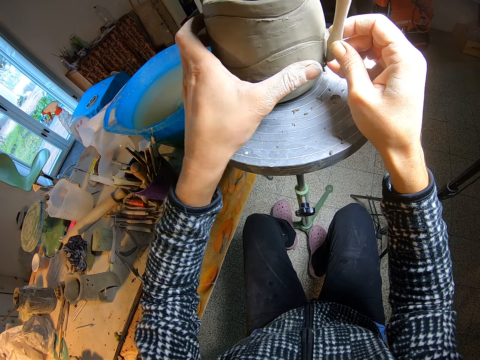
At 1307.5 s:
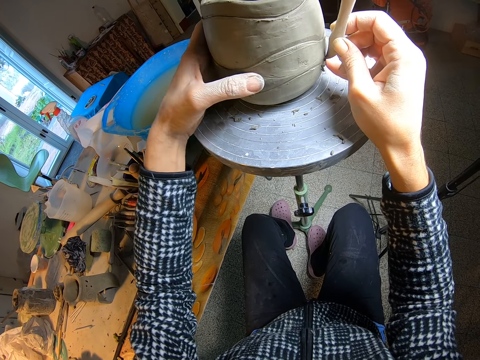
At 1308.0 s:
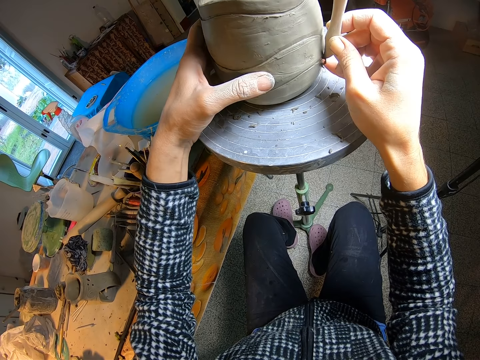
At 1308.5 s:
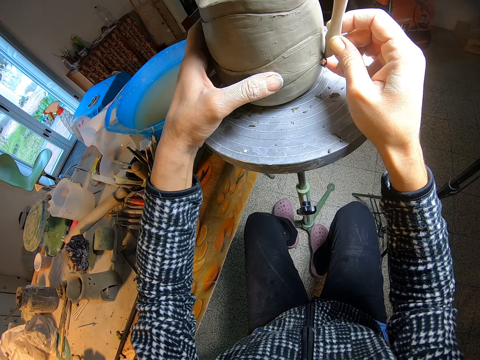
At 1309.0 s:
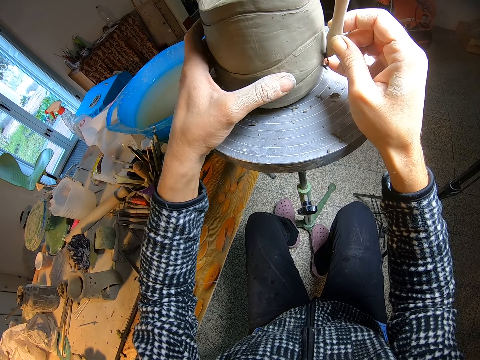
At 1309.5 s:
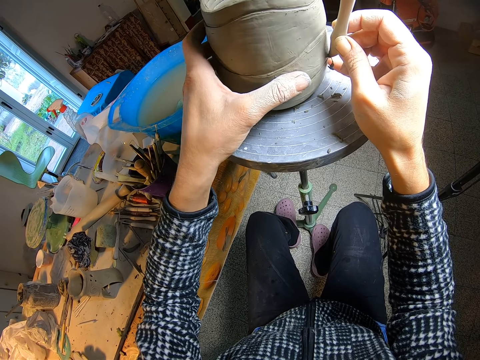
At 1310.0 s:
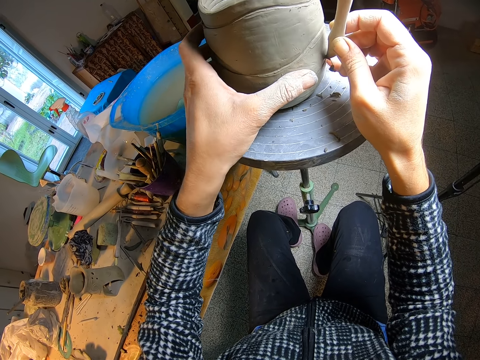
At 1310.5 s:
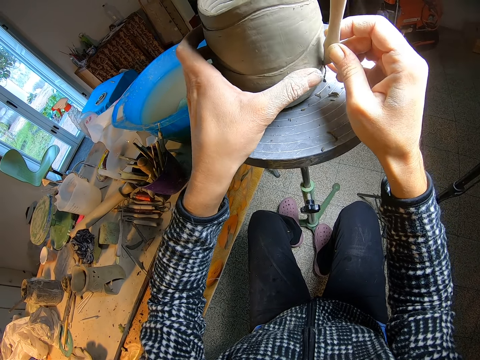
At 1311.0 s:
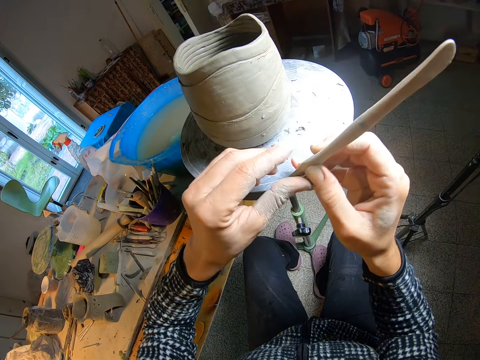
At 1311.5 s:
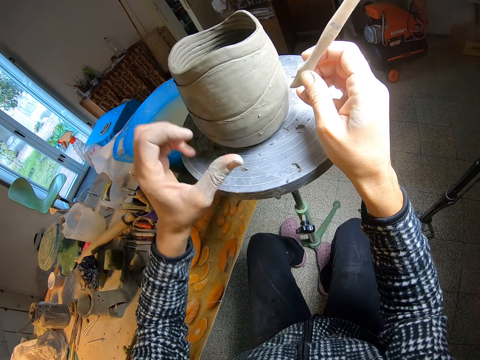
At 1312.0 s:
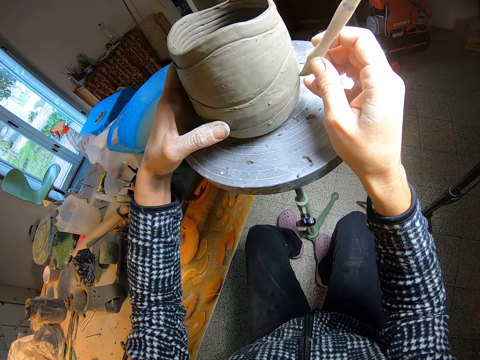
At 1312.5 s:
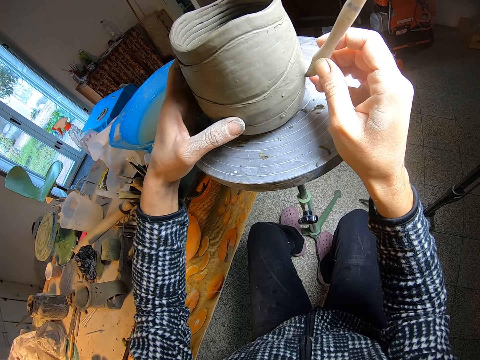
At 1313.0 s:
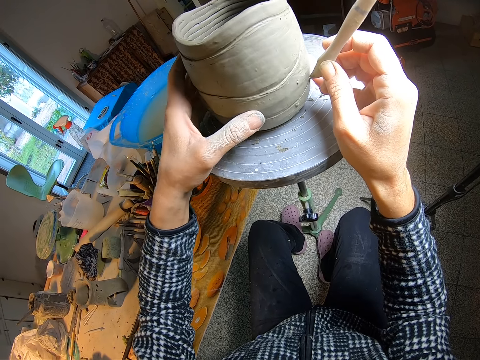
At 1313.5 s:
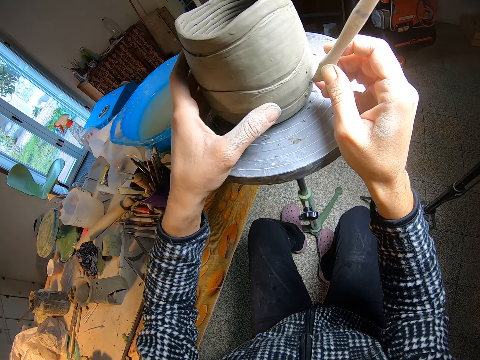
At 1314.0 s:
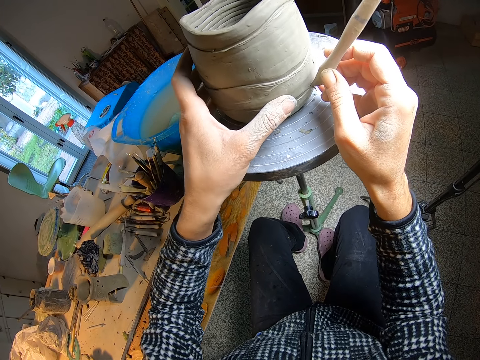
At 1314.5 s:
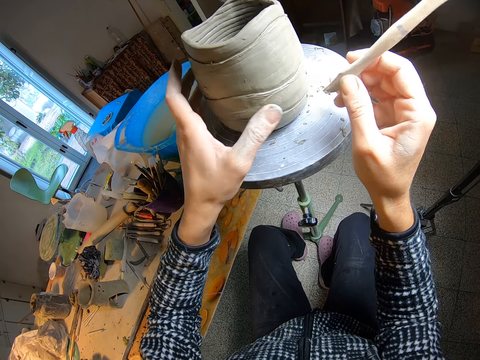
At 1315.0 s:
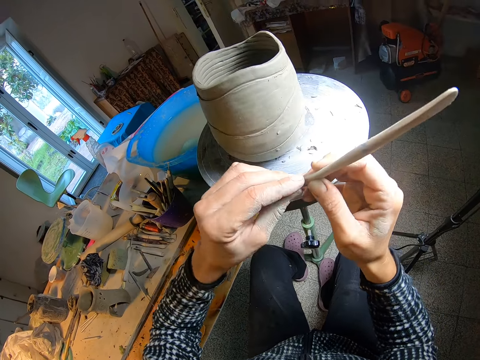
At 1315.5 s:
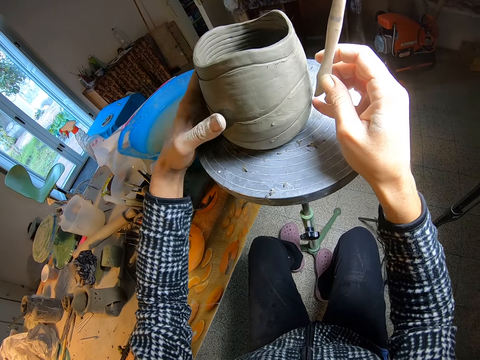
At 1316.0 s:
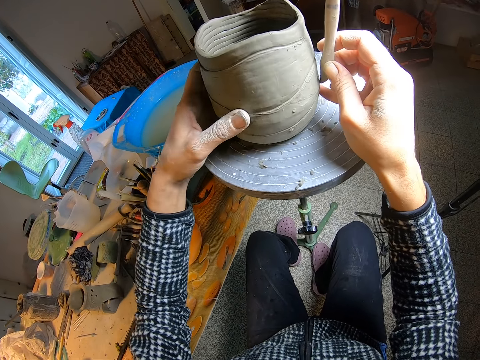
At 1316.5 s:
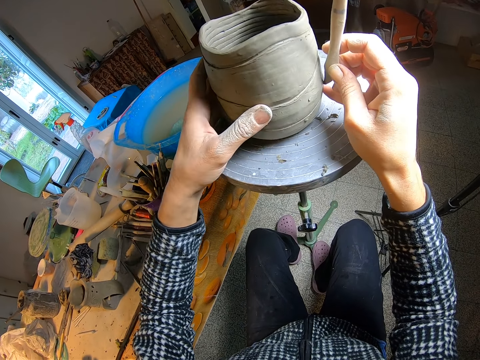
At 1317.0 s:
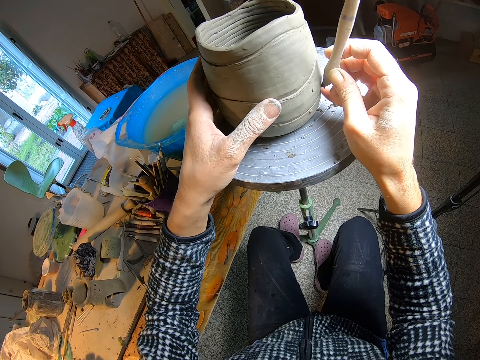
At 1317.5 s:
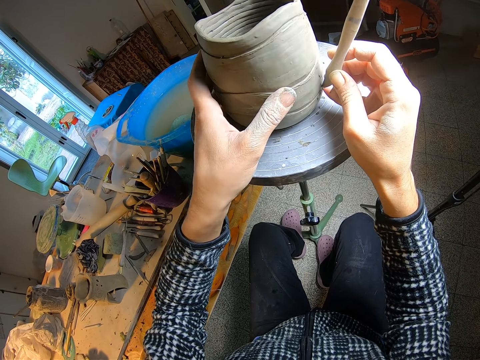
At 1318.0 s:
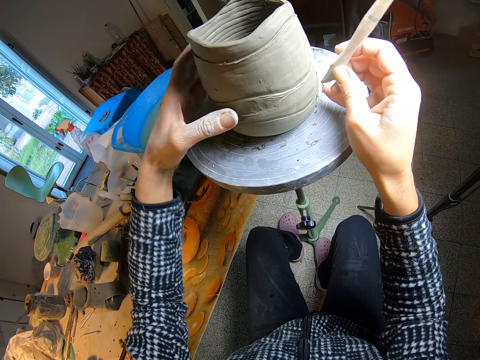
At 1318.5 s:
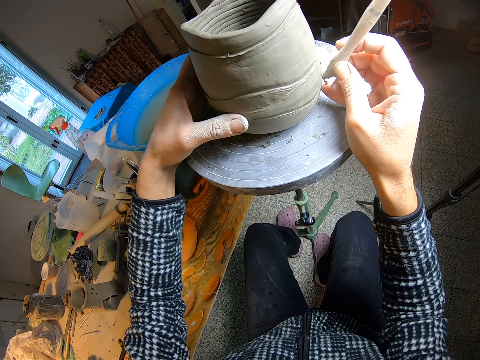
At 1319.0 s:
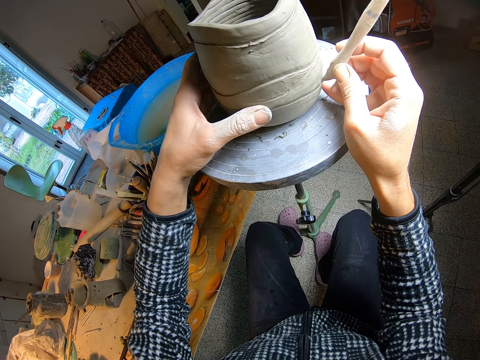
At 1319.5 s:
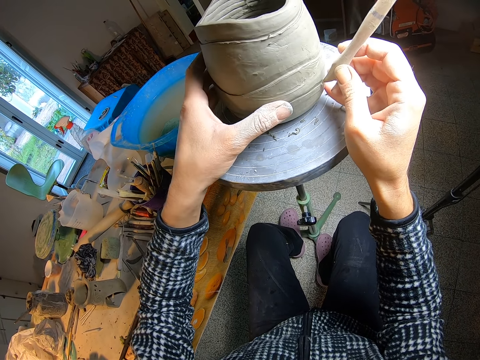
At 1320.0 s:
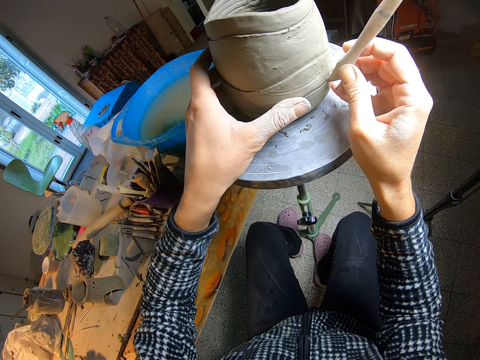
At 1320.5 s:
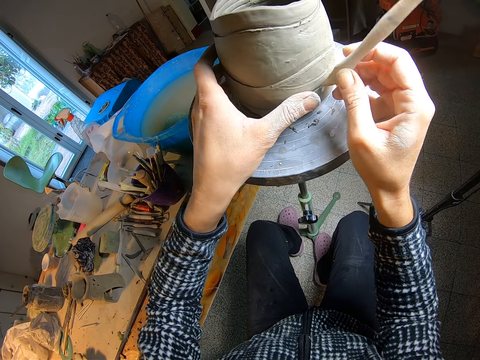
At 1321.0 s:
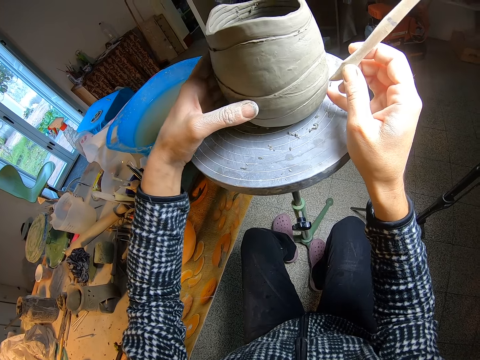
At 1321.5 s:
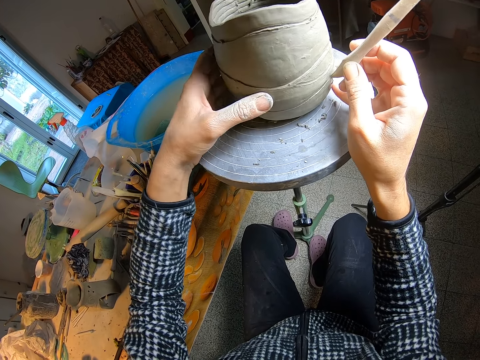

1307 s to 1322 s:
The camera wearer cleans the wooden carving piece or cutter with his left hand. He scrapes the ceramic mould with the wooden carving piece with his right hand. He straightens the mould with the cutter. He cleans the wooden carving piece with his left hand. He scrapes the ceramic mould with the wooden carving piece with his right hand. He straightens the mould with the cutter.

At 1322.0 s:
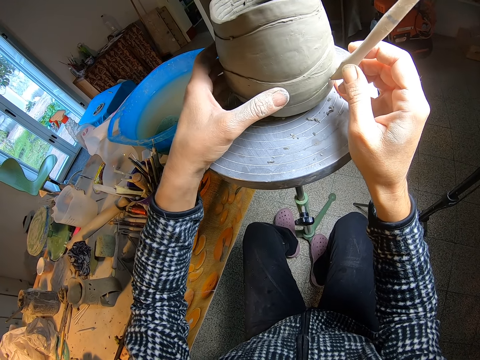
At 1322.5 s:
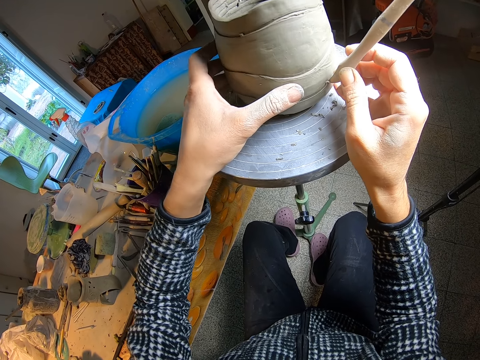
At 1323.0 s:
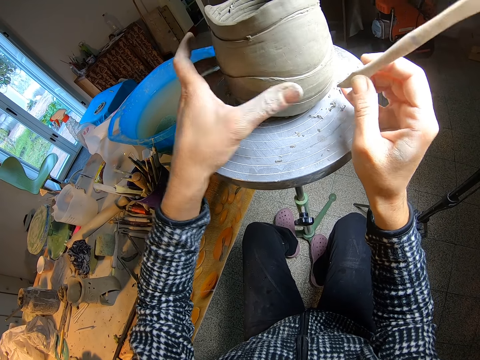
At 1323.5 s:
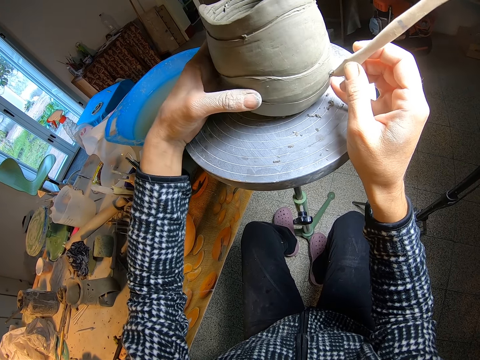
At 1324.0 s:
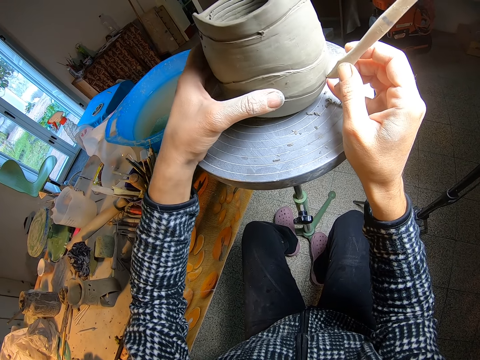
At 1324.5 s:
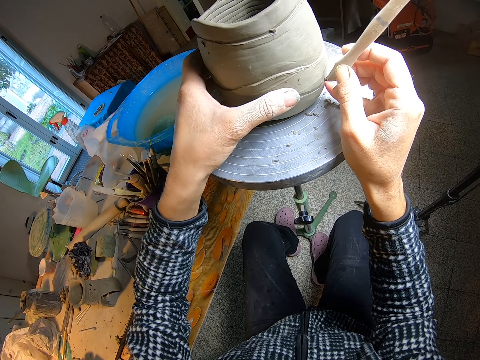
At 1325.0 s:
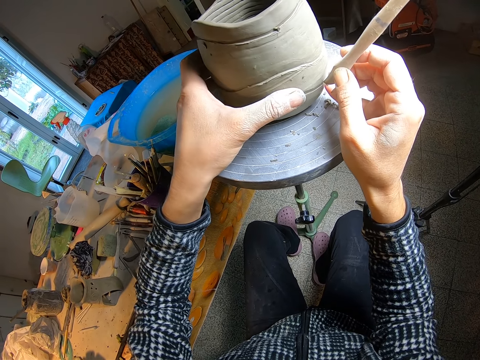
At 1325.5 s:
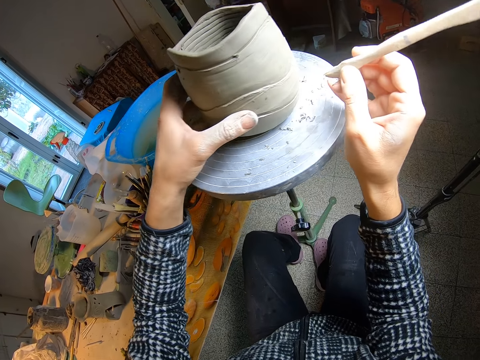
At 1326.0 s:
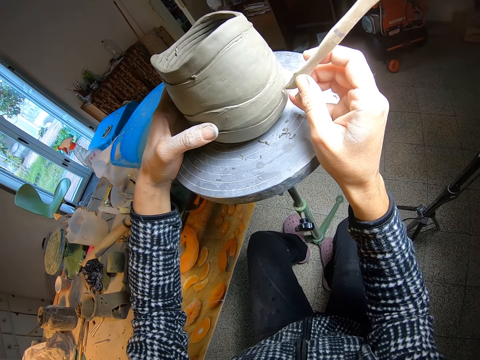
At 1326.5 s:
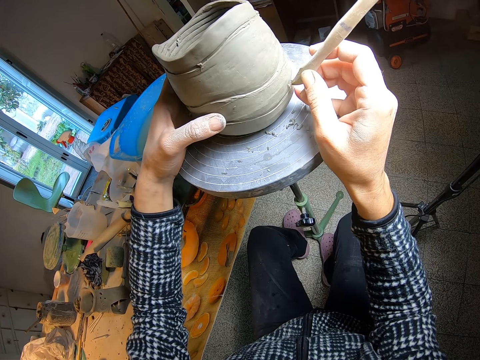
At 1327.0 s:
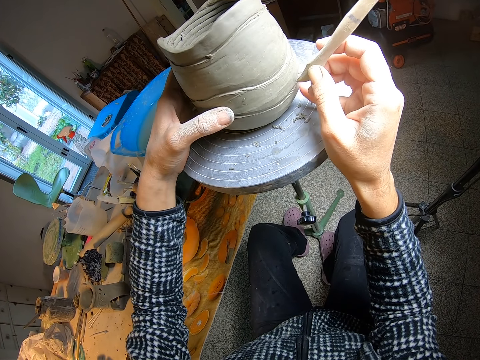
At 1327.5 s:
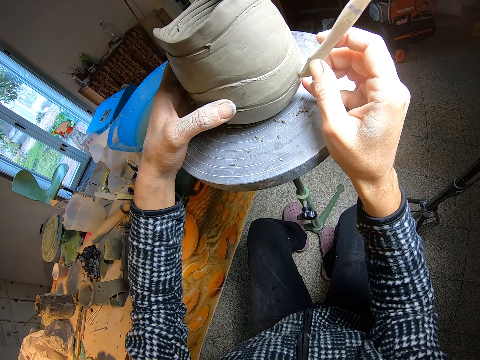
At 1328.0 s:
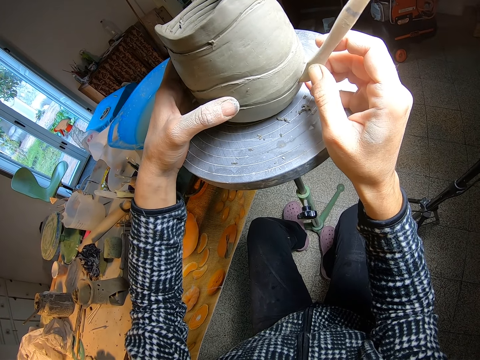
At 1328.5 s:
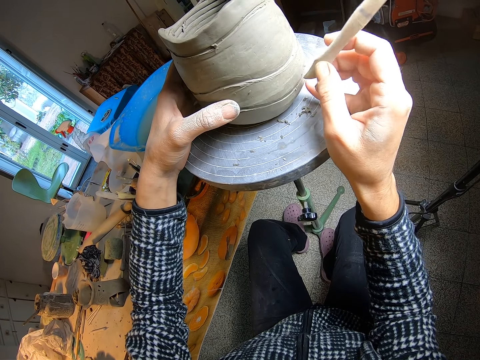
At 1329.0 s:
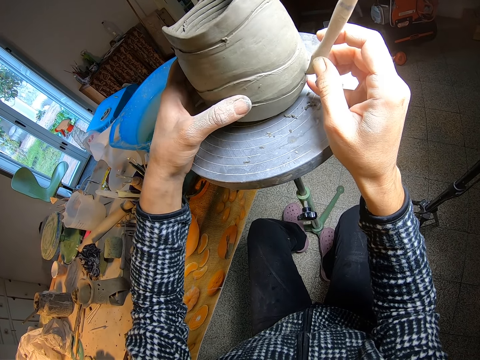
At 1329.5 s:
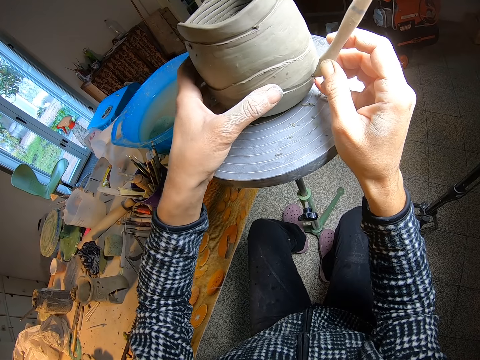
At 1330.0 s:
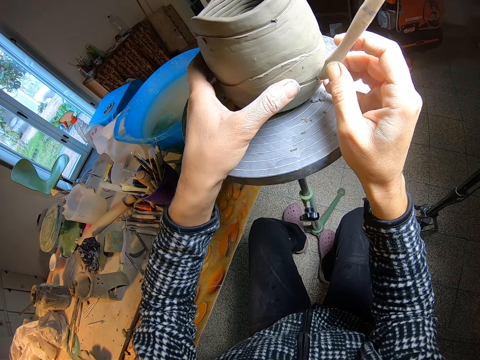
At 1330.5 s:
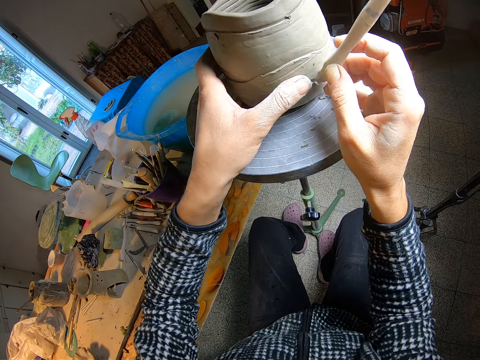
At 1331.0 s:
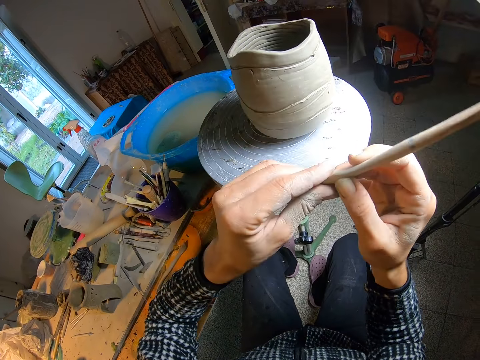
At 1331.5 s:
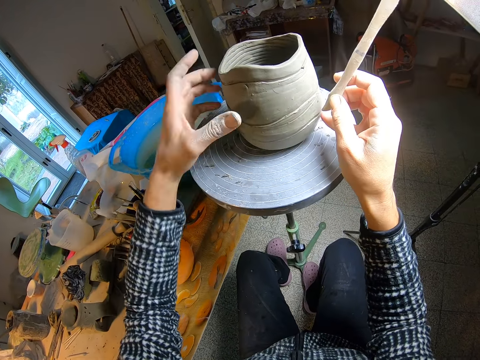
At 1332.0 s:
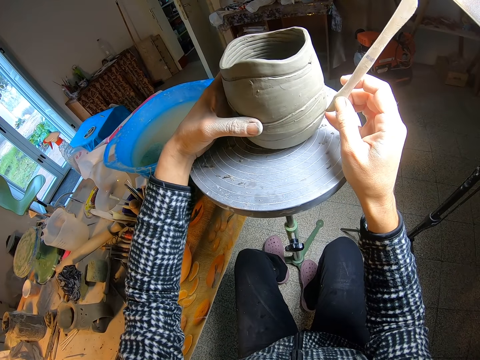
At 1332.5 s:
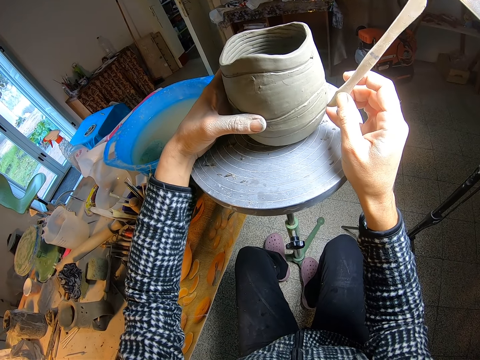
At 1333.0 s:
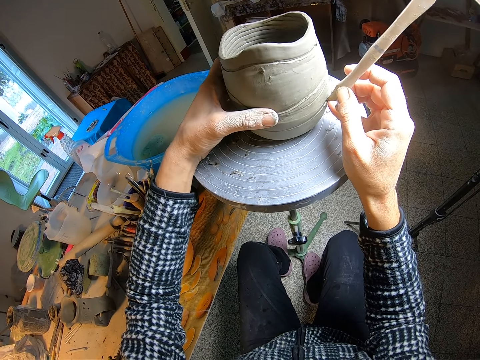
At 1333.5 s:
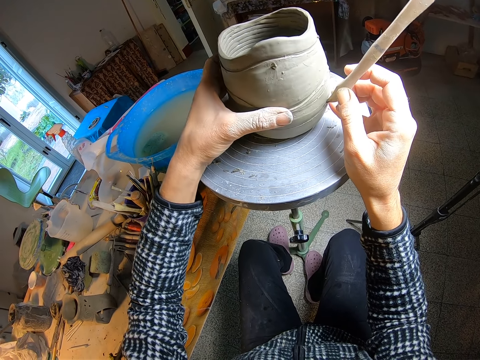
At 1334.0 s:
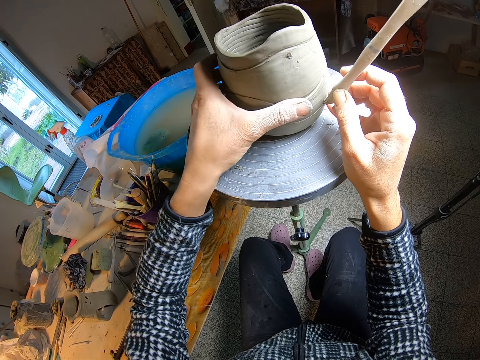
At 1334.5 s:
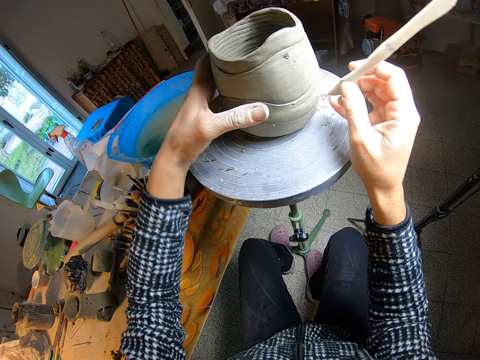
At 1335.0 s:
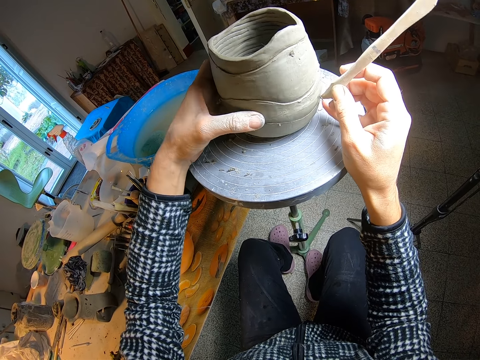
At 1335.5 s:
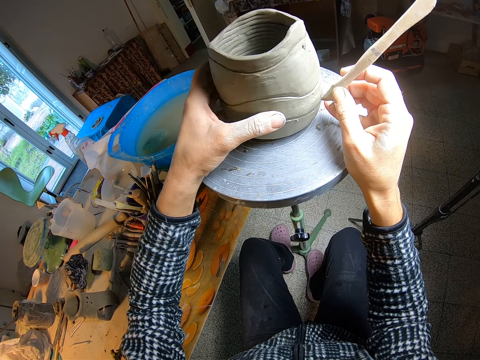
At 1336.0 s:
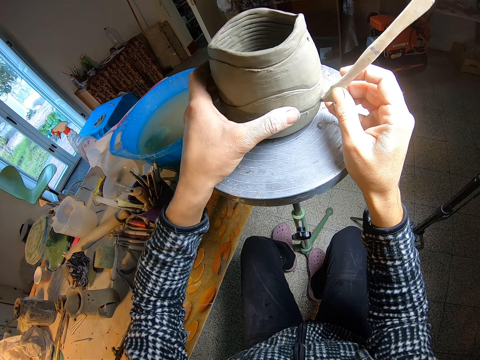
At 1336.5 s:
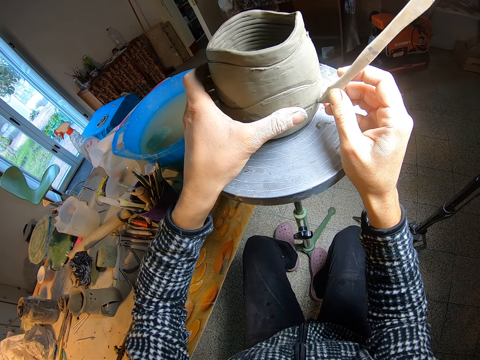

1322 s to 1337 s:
The camera wearer cleans the wooden carving piece or cutter with his left hand. He scrapes the ceramic mould with the wooden carving piece with his right hand. He straightens the mould with the cutter.
